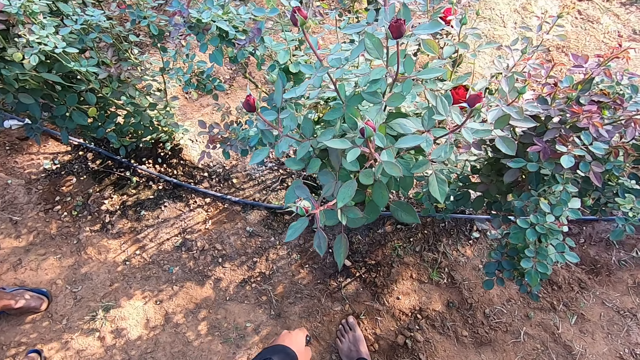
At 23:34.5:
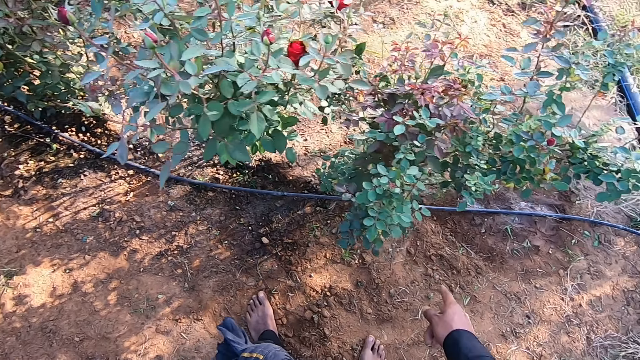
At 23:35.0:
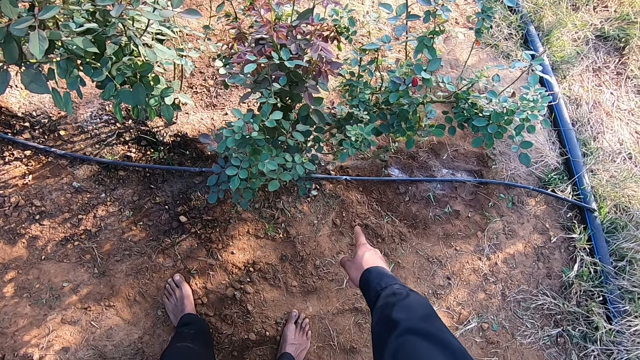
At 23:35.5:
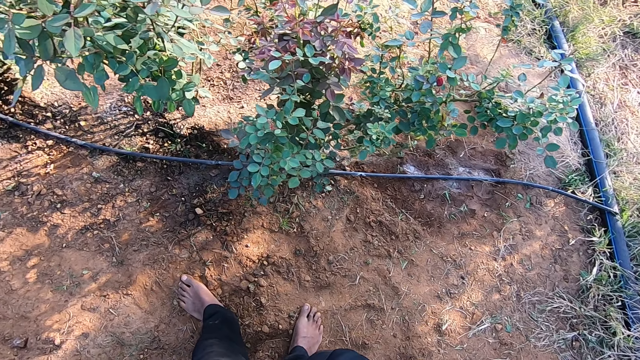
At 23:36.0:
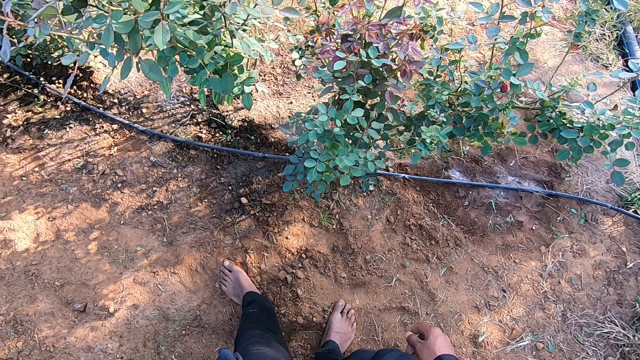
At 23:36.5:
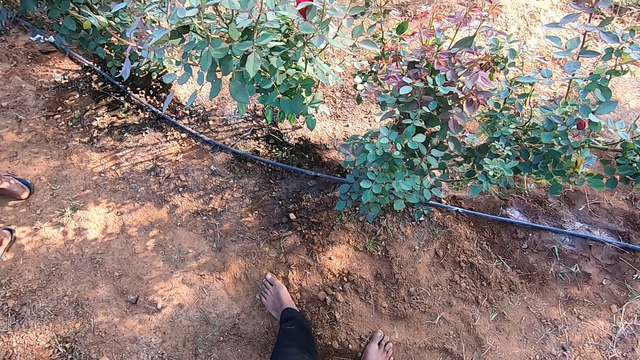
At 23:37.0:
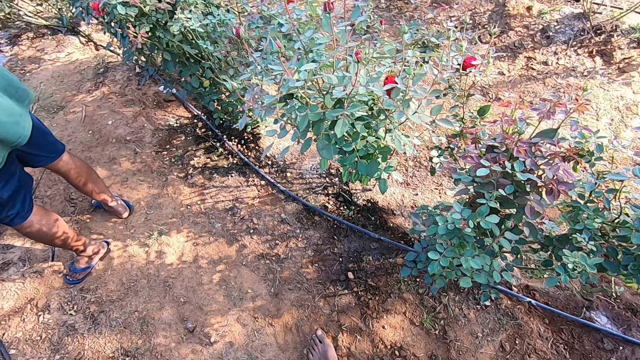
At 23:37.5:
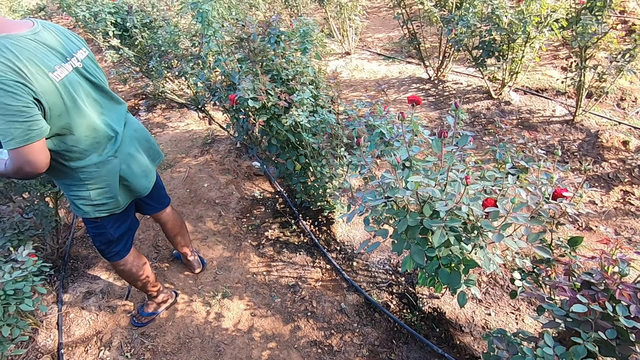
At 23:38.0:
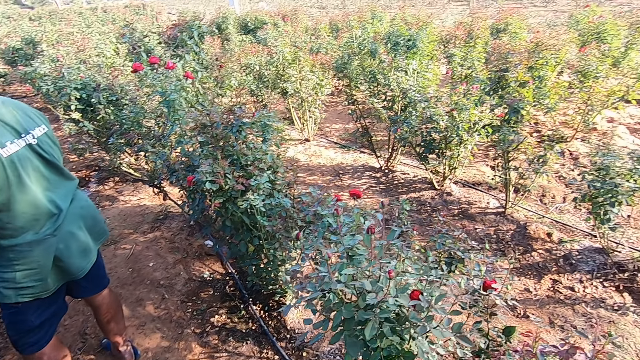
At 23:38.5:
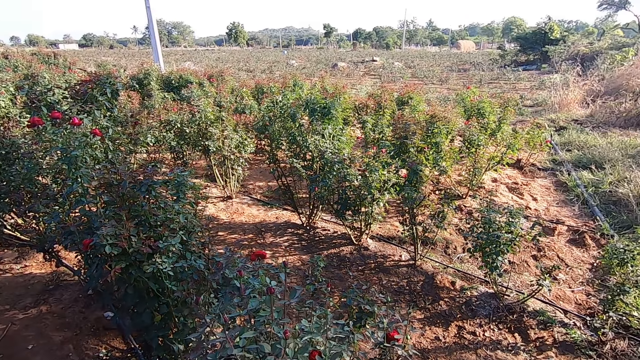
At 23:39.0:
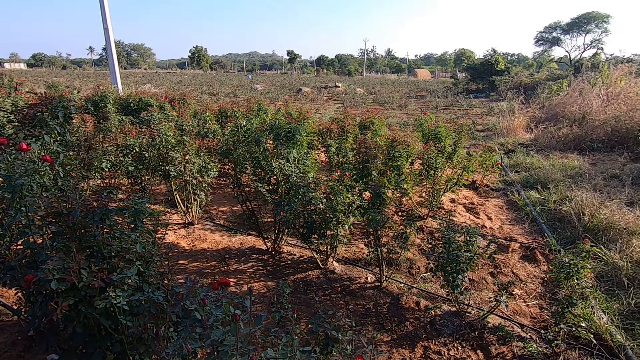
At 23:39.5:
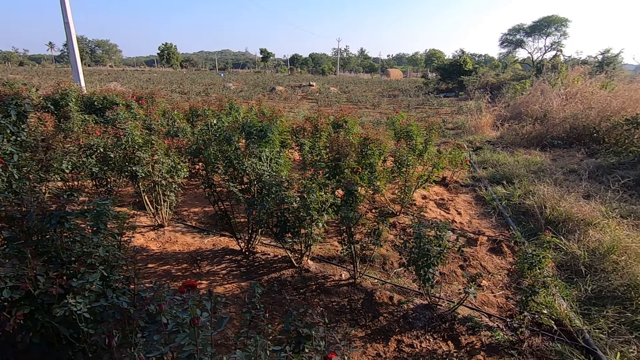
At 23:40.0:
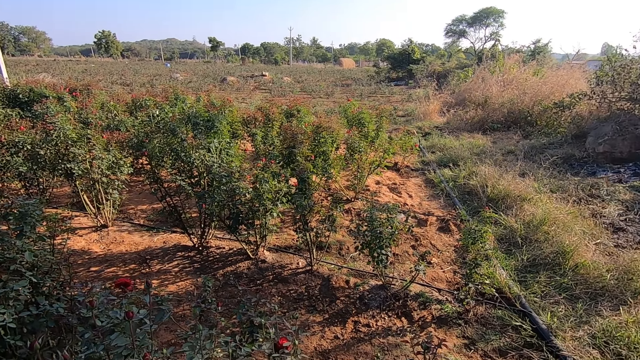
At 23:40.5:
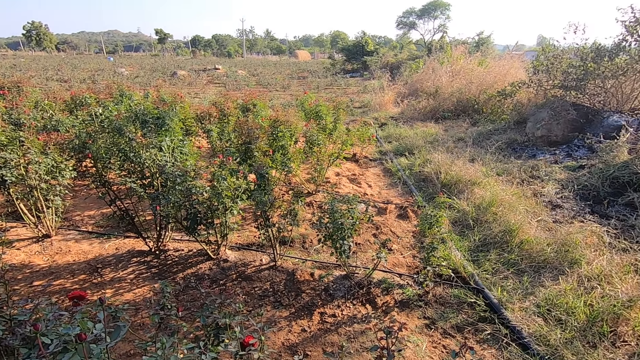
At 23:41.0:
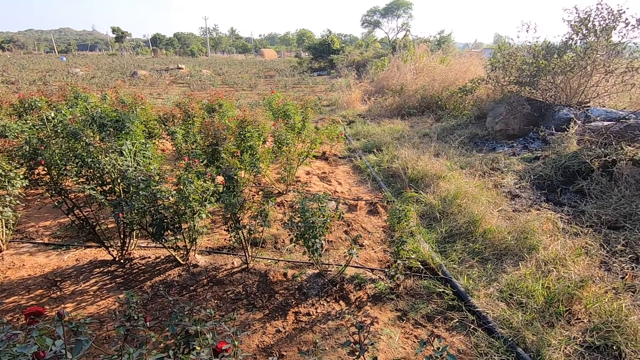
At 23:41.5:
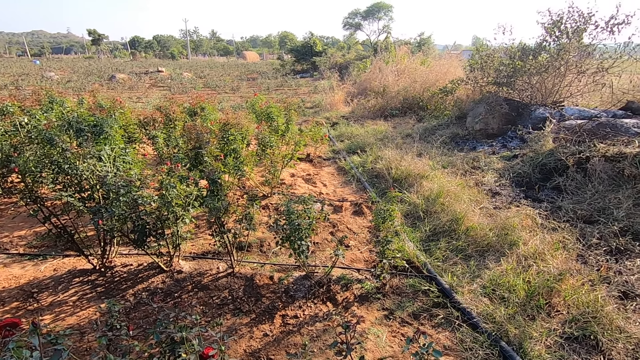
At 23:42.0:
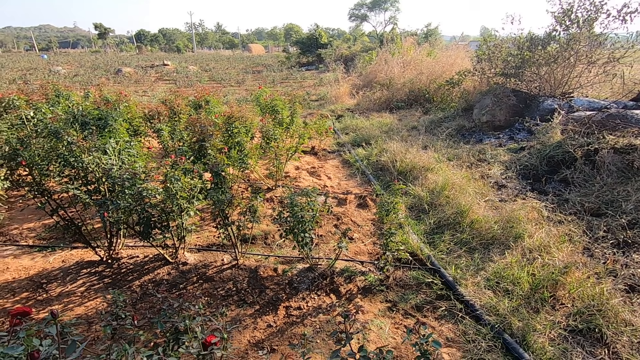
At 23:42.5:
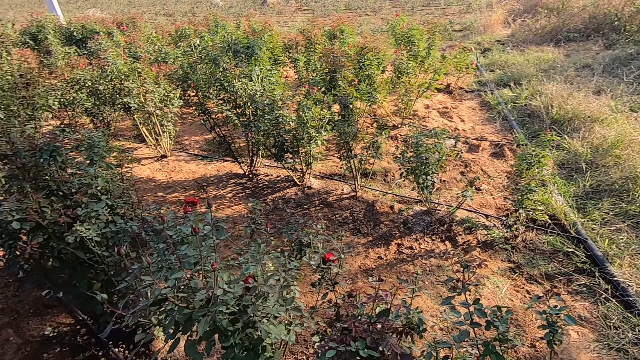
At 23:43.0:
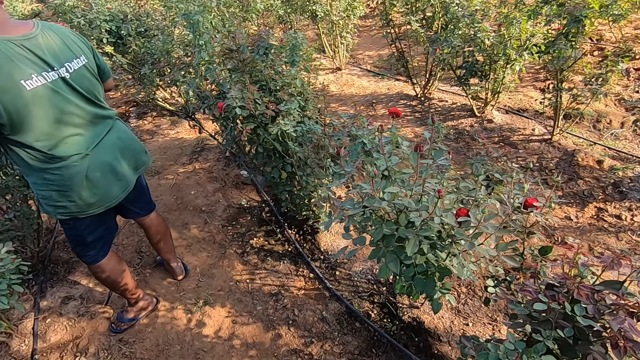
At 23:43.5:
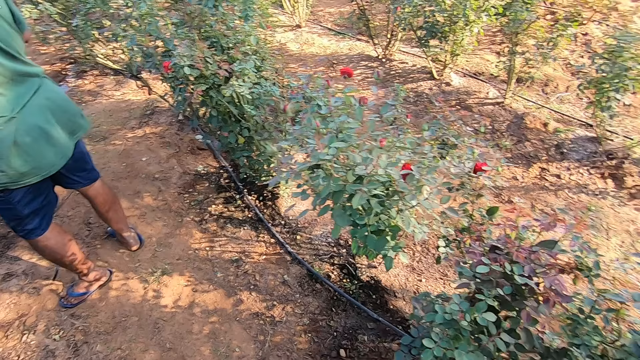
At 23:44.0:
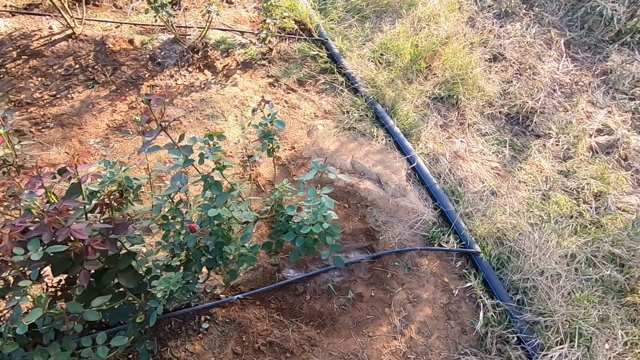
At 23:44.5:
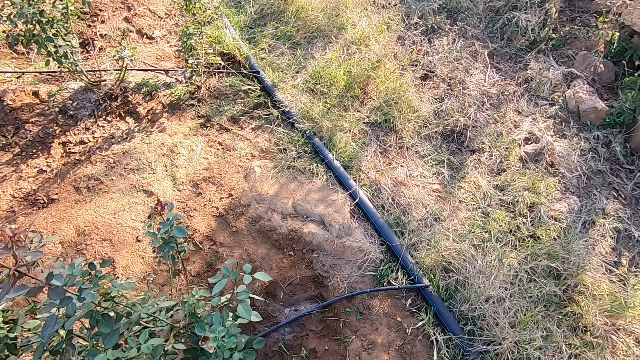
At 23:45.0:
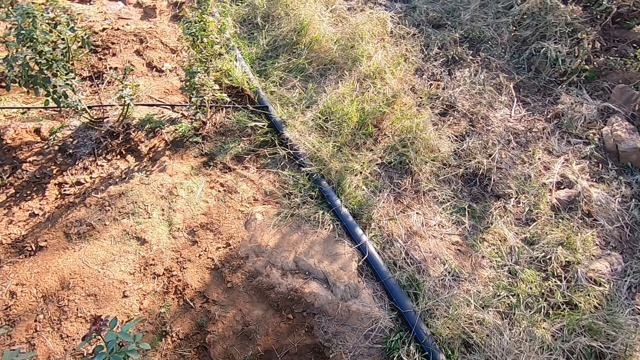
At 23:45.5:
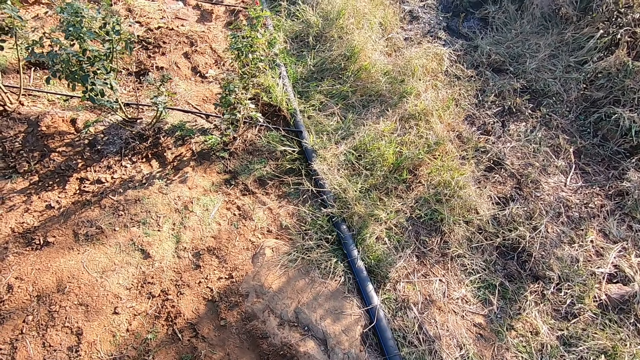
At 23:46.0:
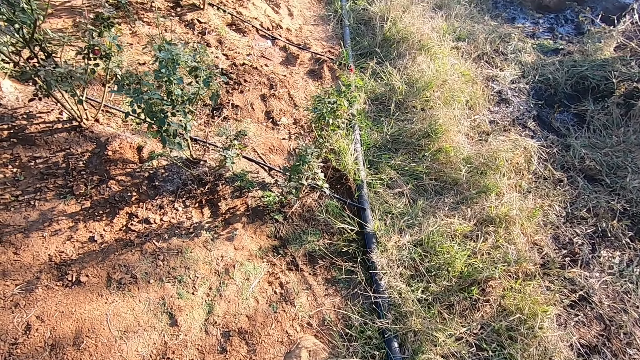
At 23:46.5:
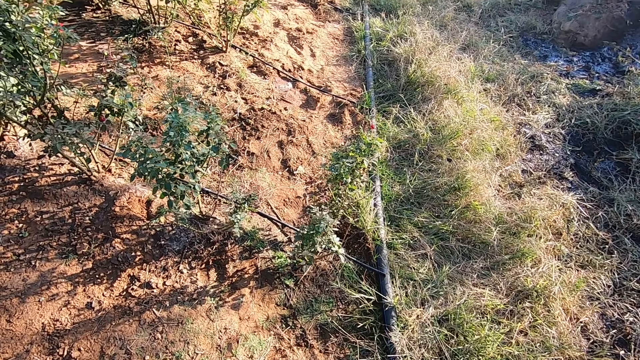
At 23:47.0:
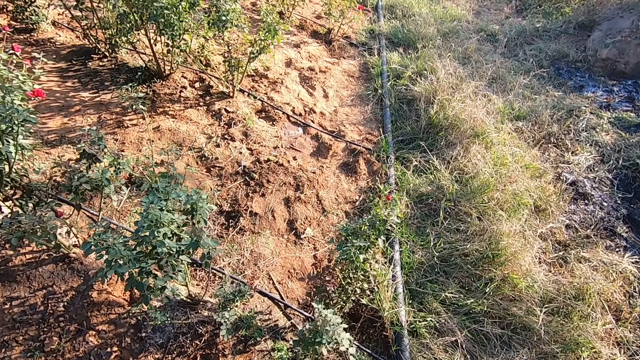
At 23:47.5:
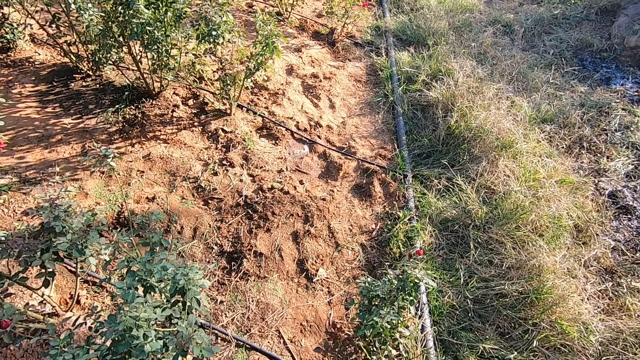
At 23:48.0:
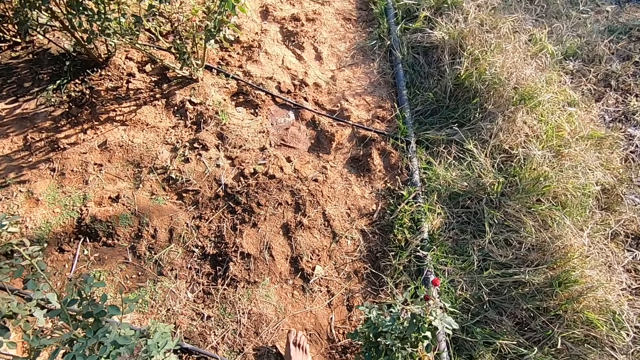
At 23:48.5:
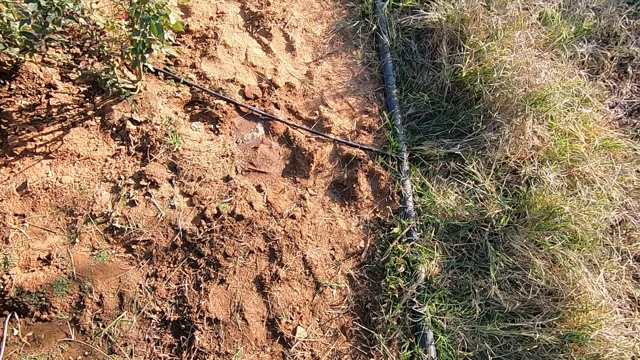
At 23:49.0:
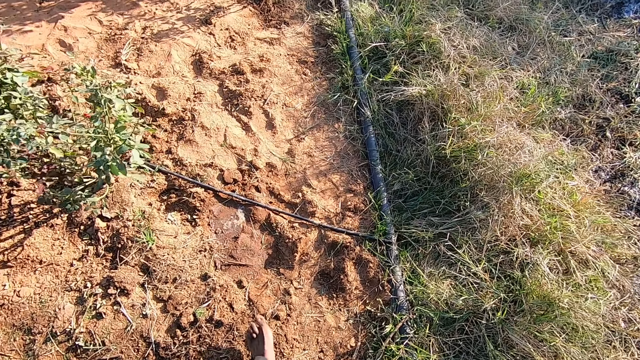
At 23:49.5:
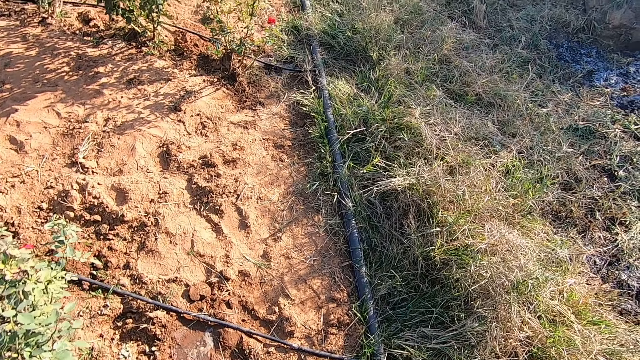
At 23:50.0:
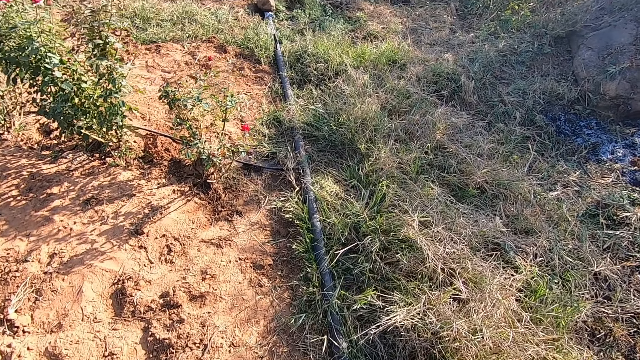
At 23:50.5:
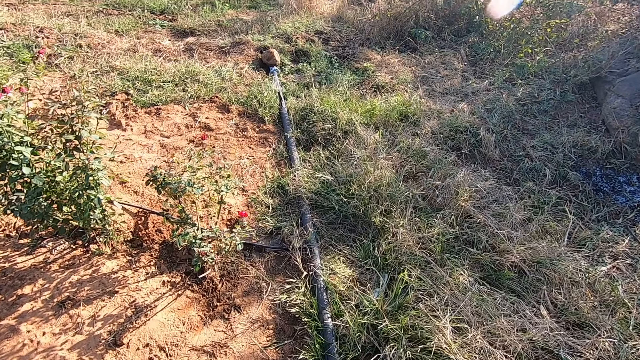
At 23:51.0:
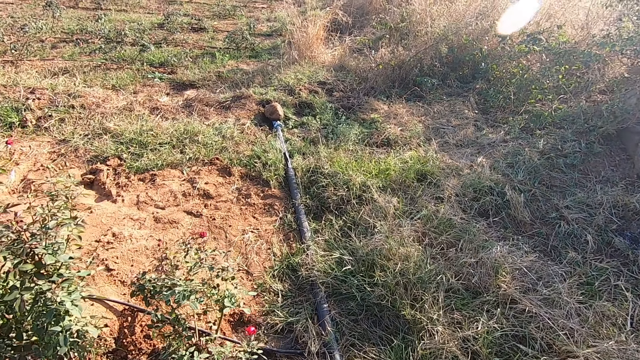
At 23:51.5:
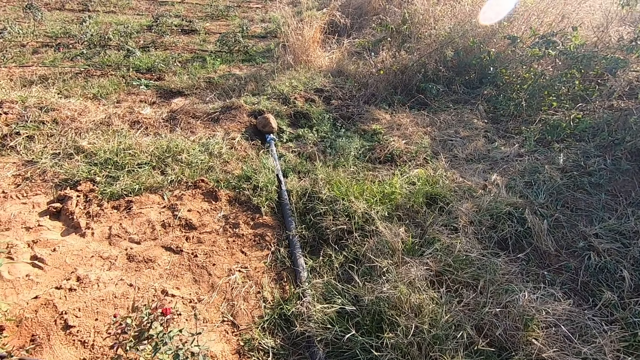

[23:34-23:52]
The camera wearer points his right finger at a pipe. He walks around the farm.

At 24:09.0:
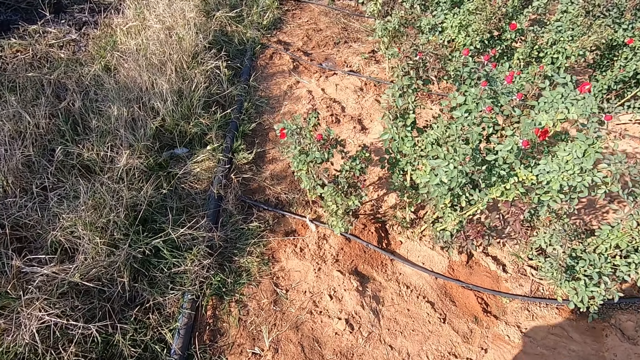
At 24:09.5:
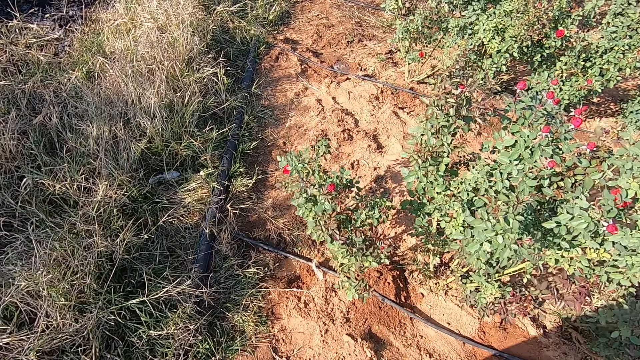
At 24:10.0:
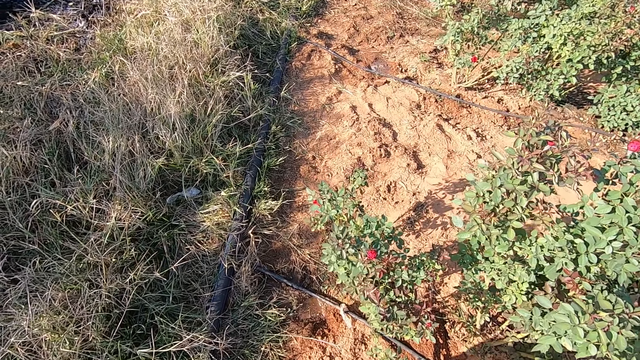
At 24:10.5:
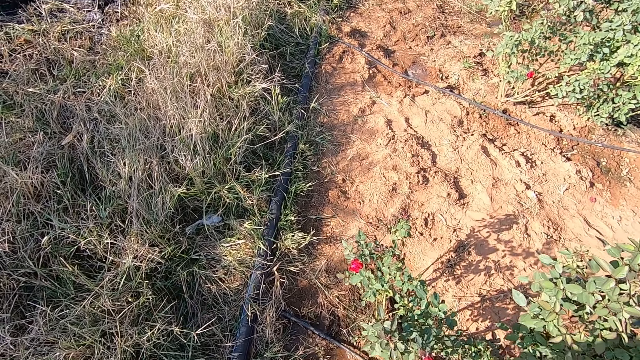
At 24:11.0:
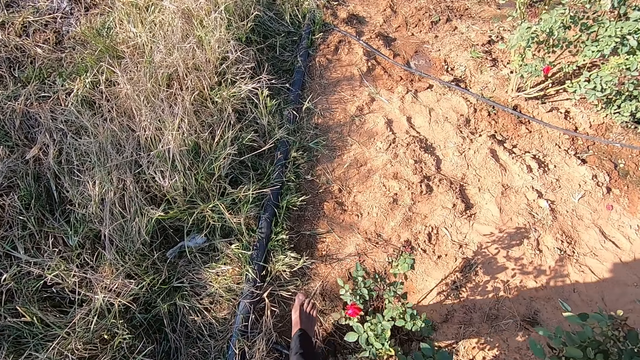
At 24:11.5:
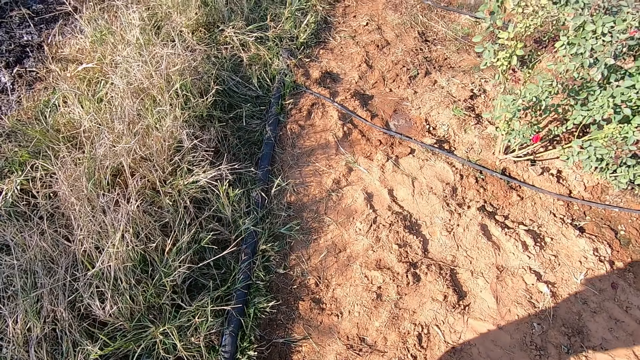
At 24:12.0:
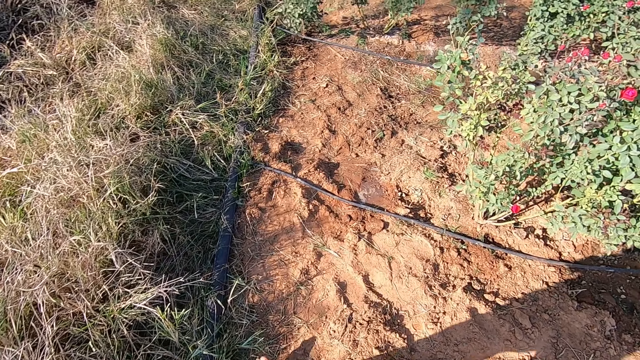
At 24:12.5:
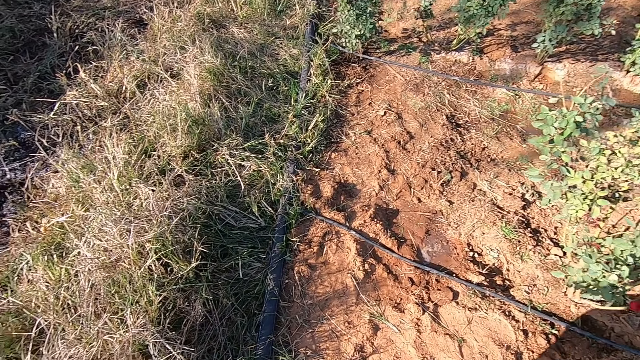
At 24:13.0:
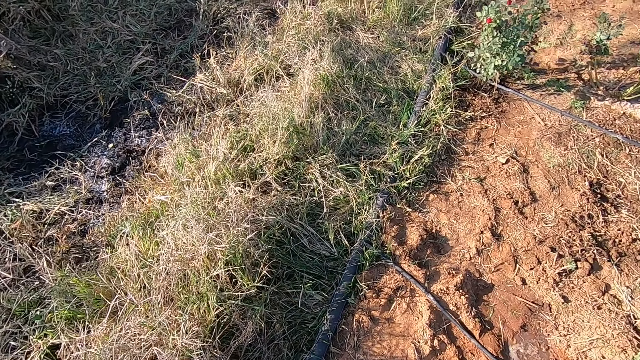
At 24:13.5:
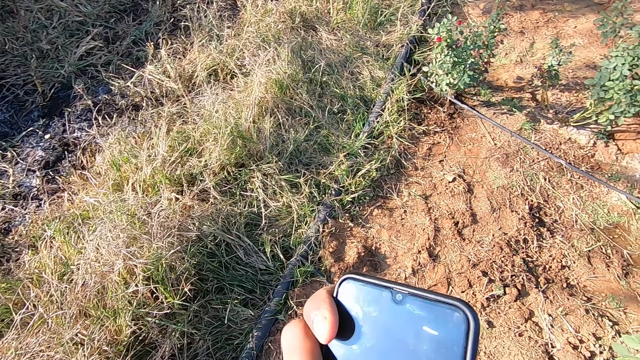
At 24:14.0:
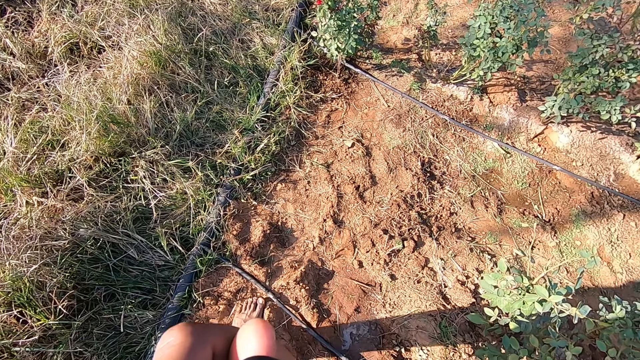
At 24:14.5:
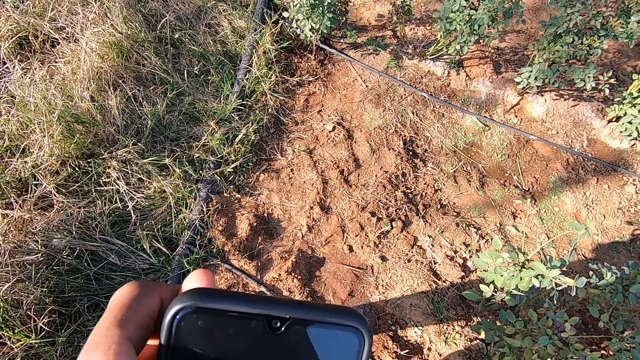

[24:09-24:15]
The camera wearer walks around the garden. He holds a phone in his right hand. He lifts the phone.
